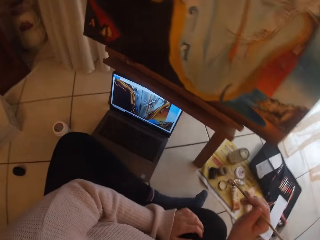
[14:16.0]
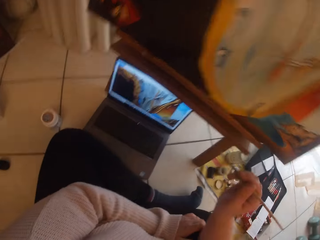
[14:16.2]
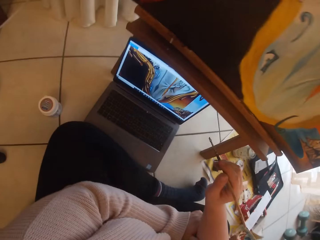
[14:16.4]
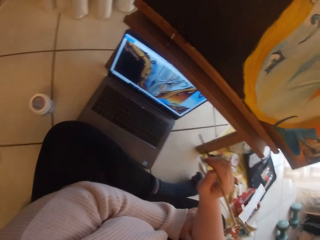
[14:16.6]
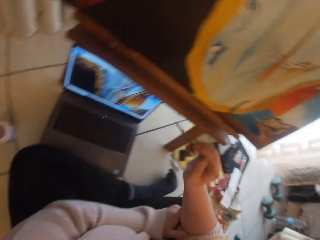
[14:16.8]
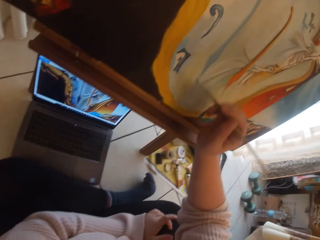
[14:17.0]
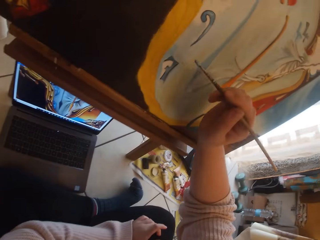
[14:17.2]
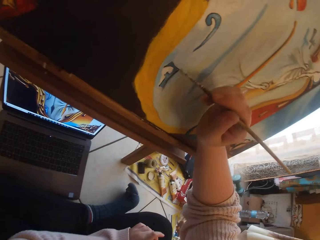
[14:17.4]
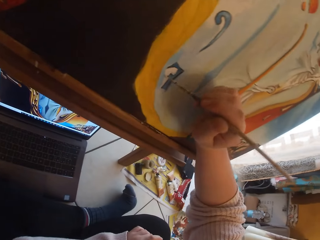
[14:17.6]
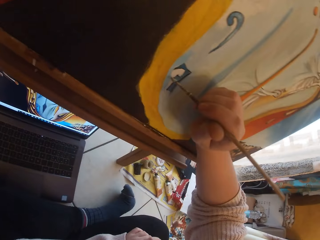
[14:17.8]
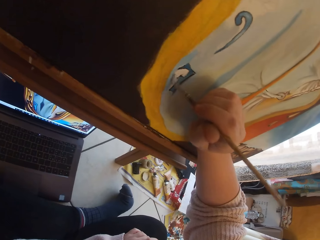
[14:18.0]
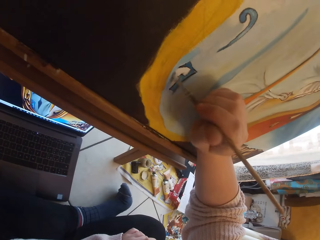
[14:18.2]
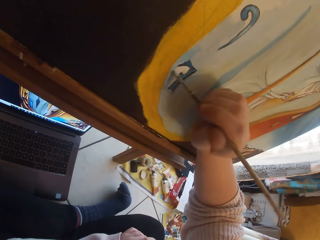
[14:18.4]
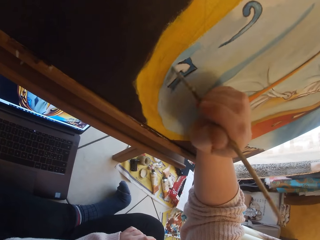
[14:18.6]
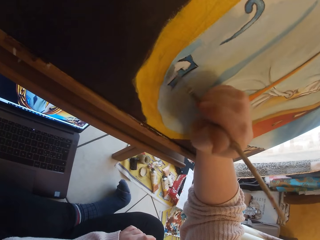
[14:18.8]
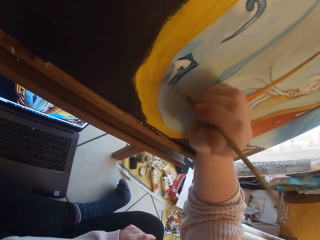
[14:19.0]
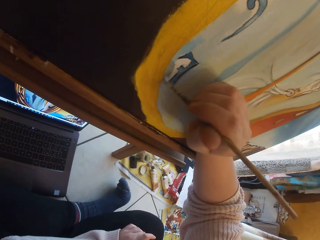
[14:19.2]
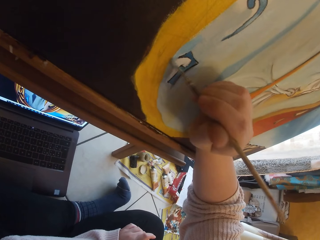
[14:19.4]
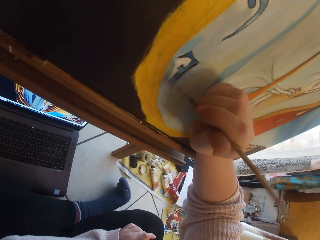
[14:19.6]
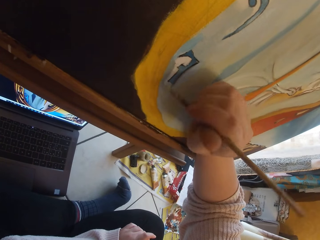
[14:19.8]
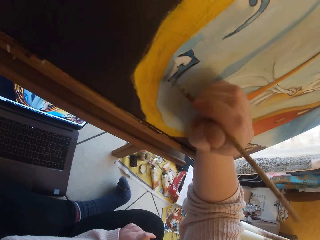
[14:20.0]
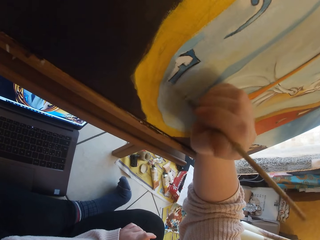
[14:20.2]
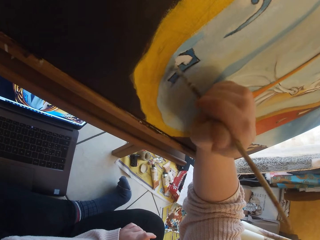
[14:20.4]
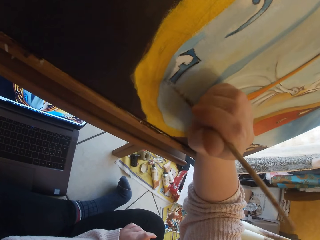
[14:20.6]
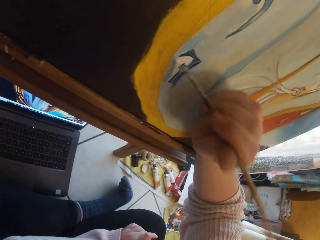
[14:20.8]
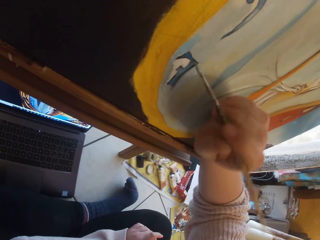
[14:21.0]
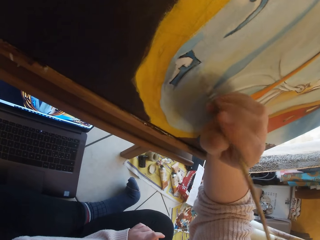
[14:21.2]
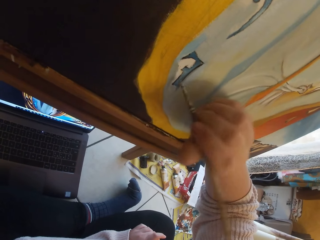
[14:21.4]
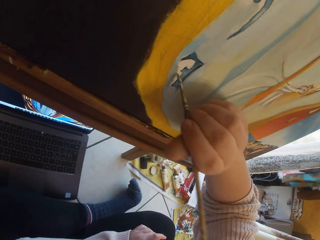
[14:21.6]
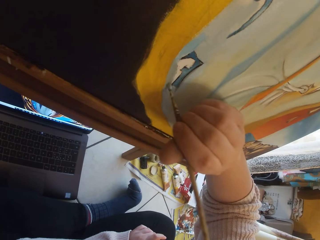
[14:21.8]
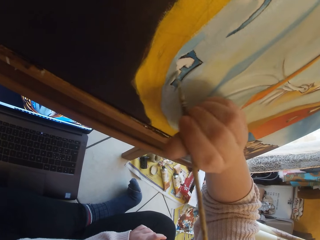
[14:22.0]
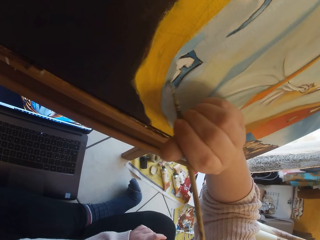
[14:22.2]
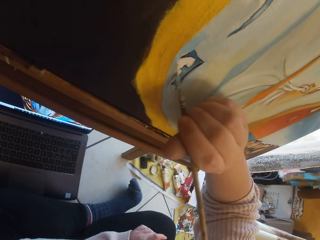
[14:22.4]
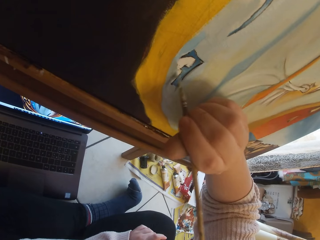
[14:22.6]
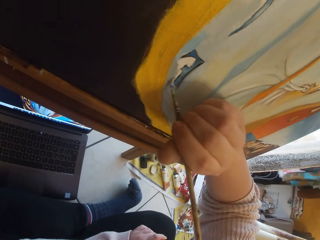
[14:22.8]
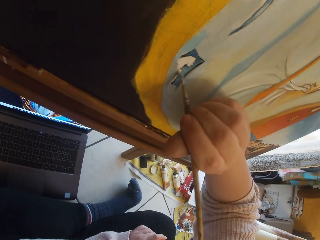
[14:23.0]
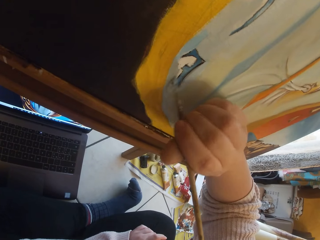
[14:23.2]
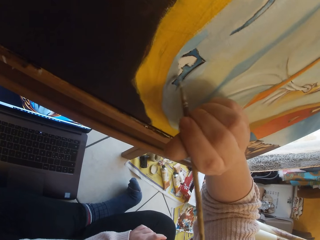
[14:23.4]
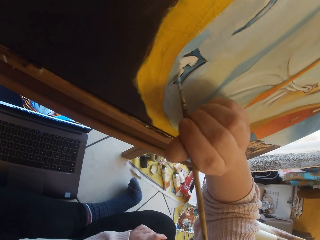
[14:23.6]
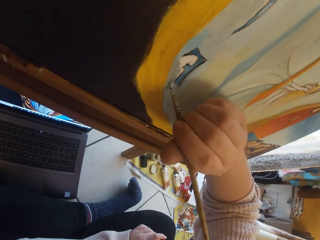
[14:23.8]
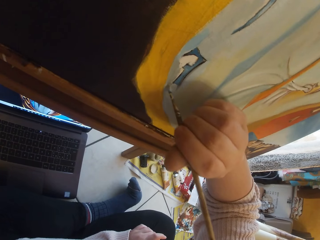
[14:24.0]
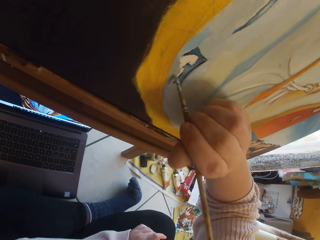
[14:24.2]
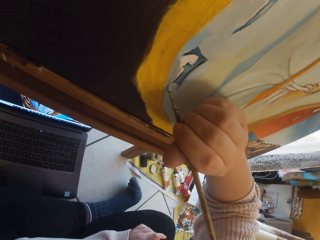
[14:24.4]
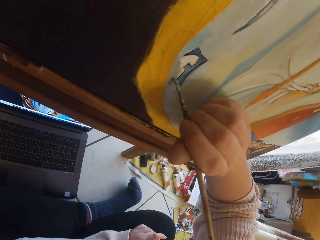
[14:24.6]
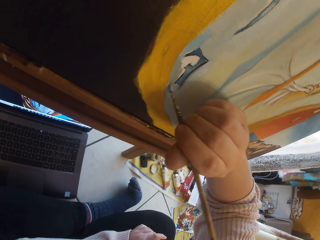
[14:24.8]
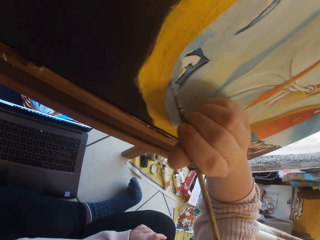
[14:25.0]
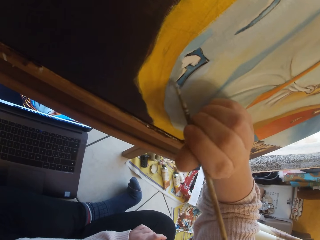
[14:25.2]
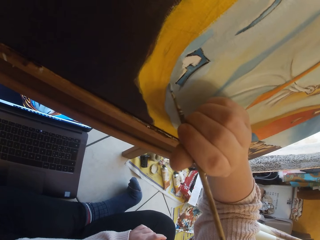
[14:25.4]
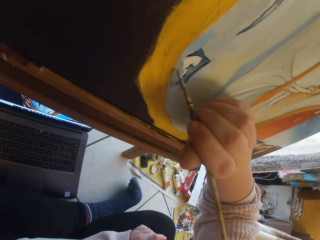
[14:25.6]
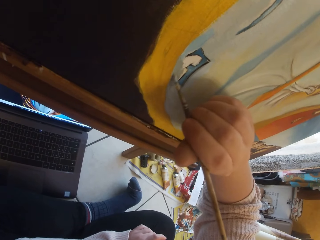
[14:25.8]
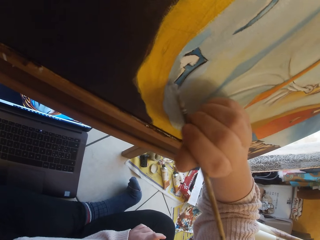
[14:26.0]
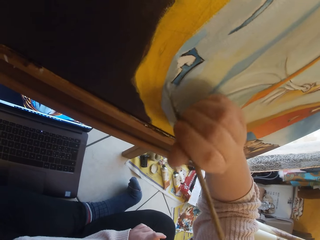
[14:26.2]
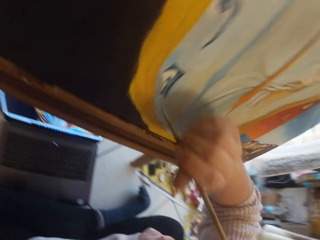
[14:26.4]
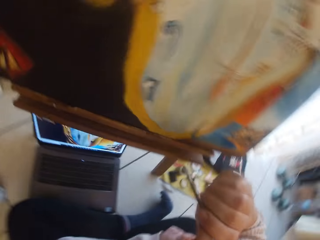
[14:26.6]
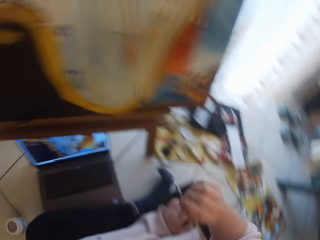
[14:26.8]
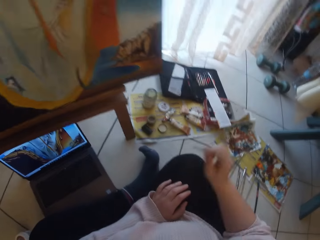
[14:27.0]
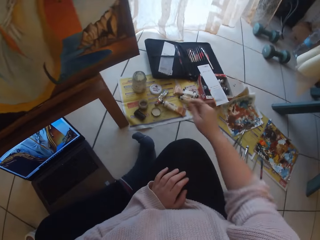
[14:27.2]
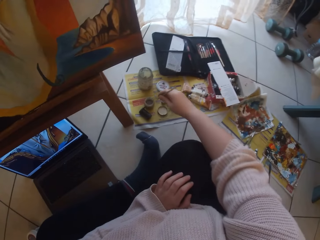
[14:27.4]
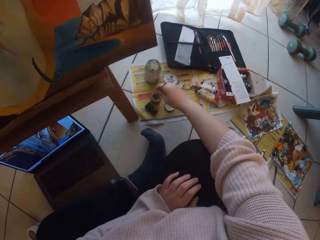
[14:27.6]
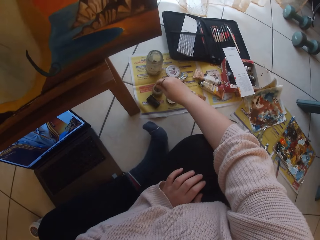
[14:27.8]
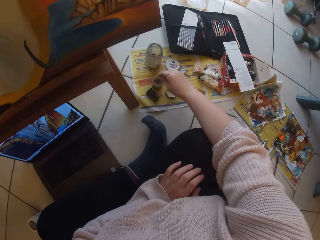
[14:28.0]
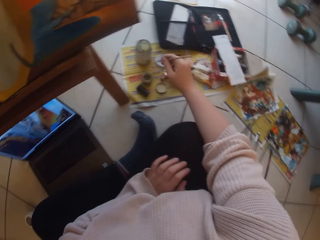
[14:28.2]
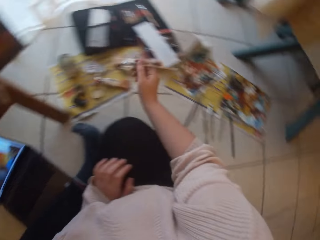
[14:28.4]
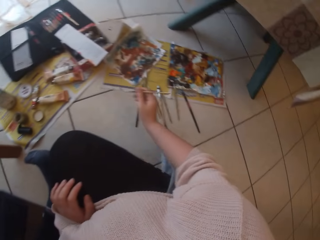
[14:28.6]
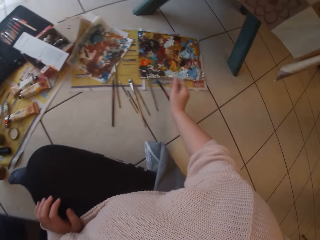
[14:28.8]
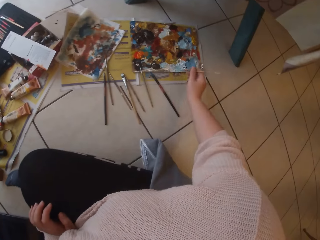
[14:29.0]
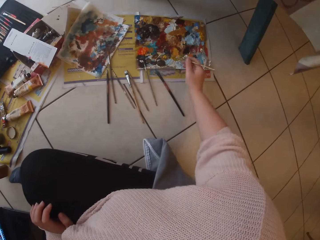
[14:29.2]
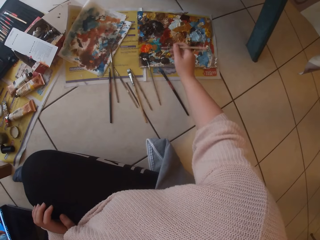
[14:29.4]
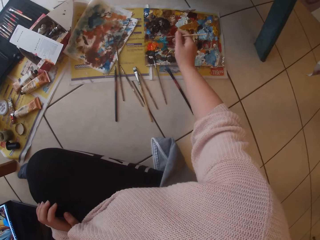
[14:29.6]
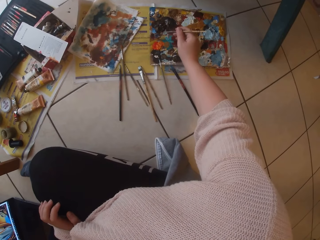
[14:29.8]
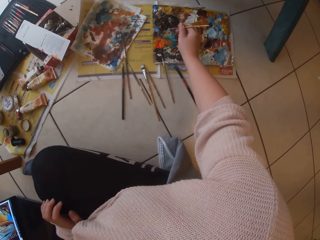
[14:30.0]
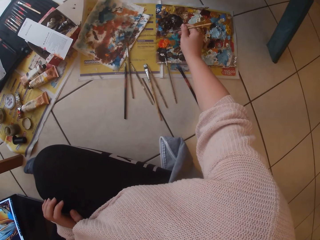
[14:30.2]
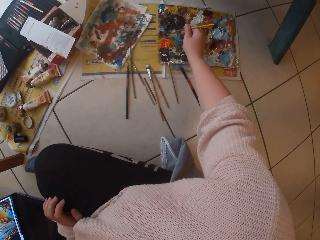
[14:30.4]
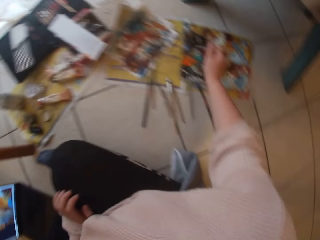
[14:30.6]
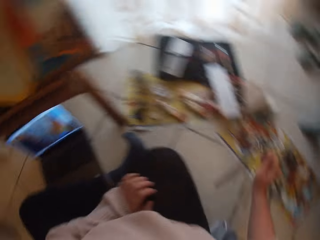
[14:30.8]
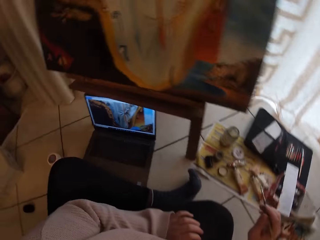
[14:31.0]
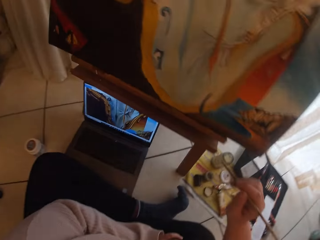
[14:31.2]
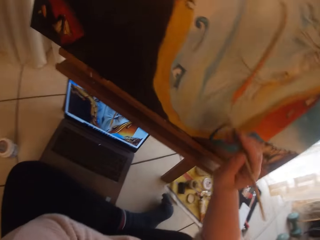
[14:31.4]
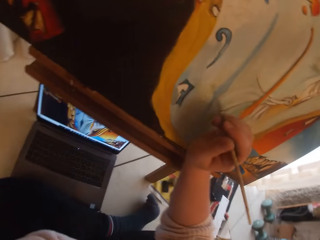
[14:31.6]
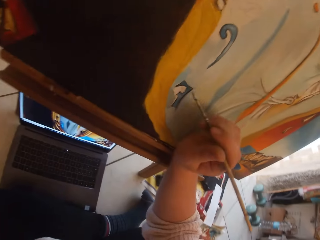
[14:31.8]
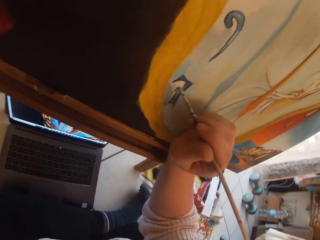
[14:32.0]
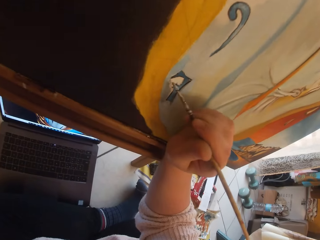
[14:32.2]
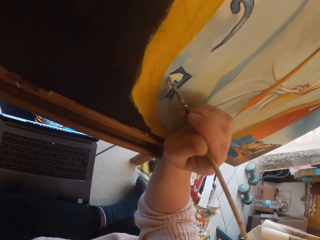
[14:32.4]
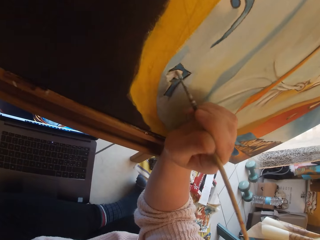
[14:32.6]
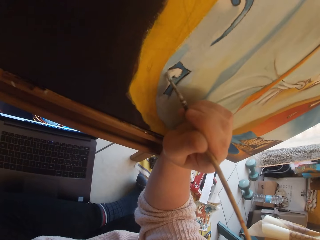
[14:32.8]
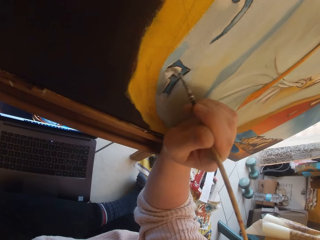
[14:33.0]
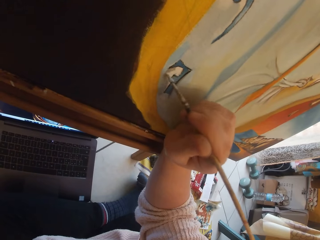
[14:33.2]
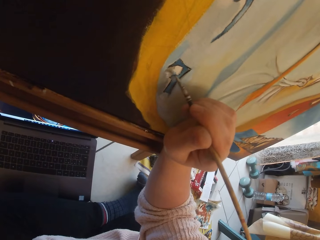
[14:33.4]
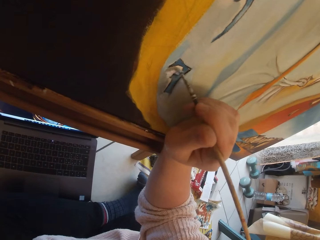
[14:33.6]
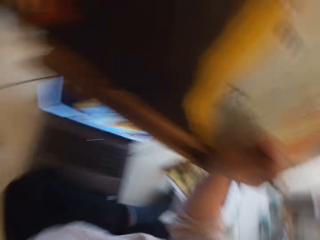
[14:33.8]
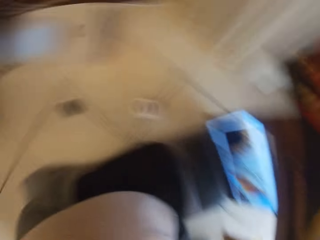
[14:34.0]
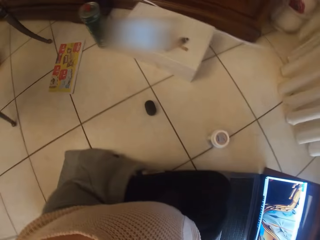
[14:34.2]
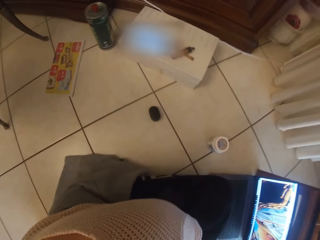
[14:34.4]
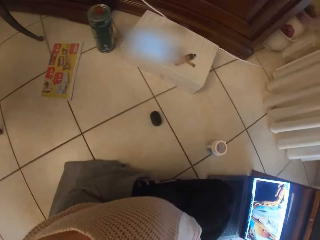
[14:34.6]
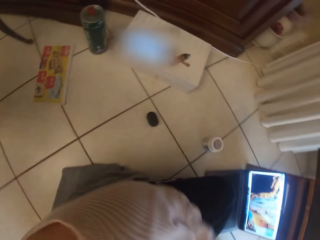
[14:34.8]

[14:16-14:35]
The camera wearer paints the image from the laptop on the ground on the canvas with a paintbrush in her right hand. She removes the brush from the painting. She dips the paintbrush in her right hand into a small container of water on the ground. She scoops paint from the pallet on the ground with the paintbrush in her right hand. She paints the image from the laptop on the ground on the canvas with the paintbrush in her right hand.

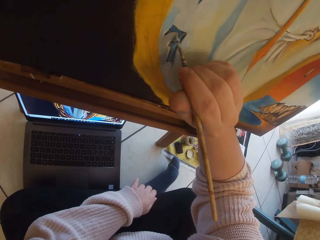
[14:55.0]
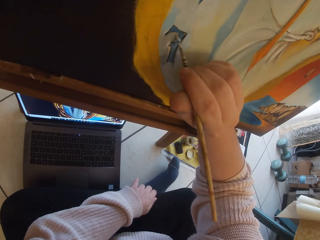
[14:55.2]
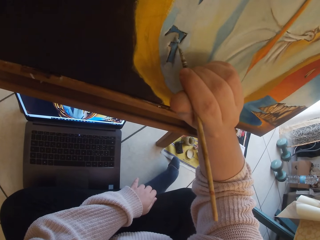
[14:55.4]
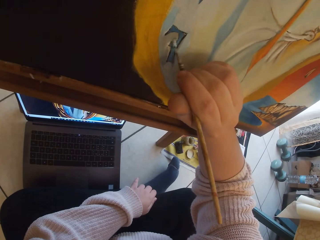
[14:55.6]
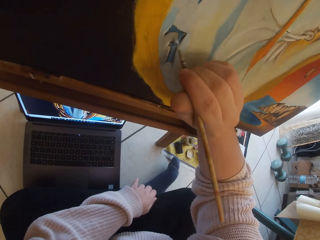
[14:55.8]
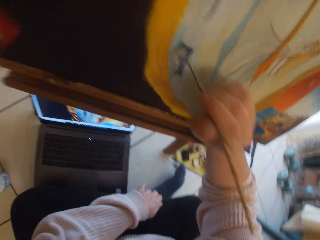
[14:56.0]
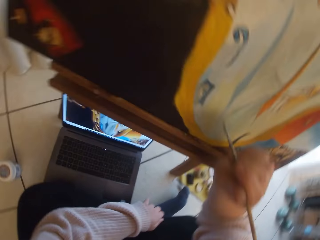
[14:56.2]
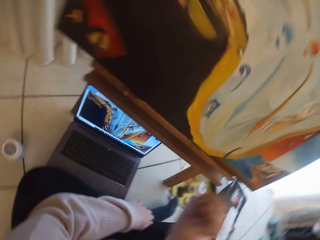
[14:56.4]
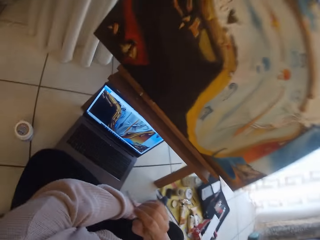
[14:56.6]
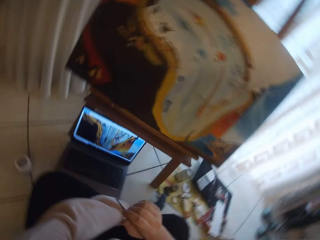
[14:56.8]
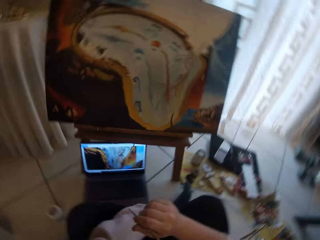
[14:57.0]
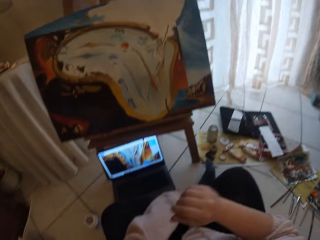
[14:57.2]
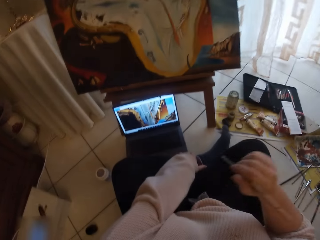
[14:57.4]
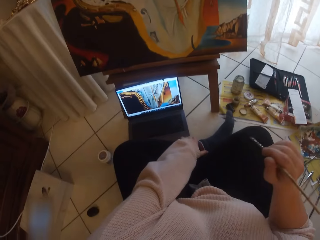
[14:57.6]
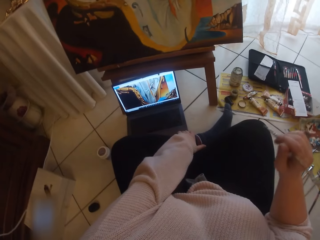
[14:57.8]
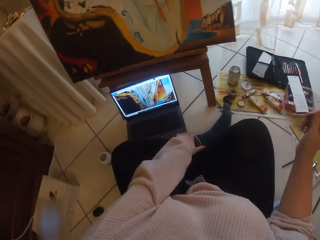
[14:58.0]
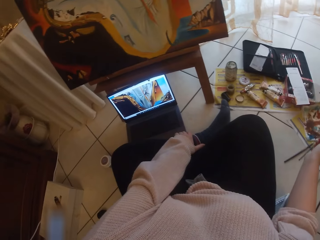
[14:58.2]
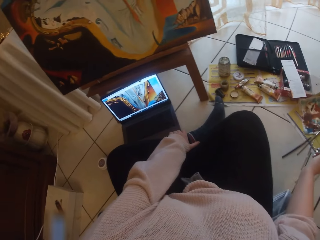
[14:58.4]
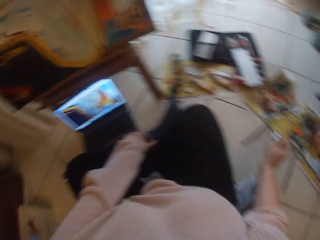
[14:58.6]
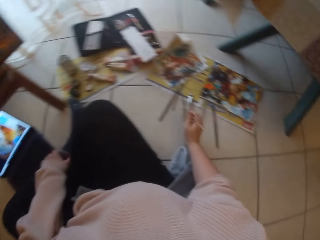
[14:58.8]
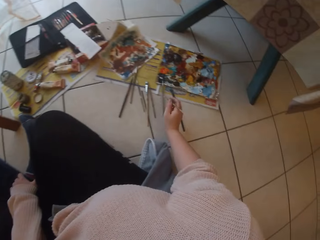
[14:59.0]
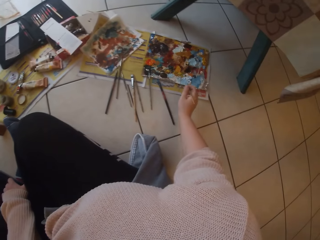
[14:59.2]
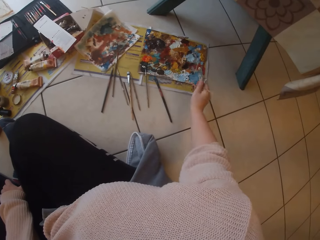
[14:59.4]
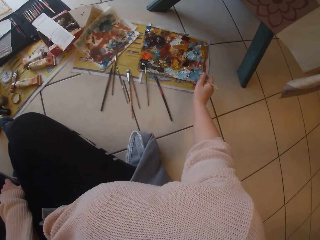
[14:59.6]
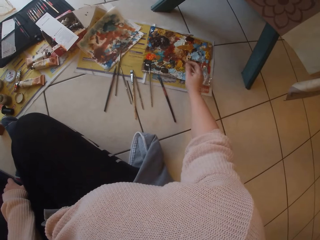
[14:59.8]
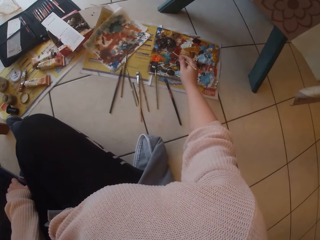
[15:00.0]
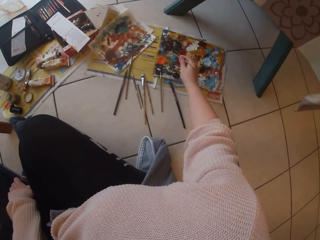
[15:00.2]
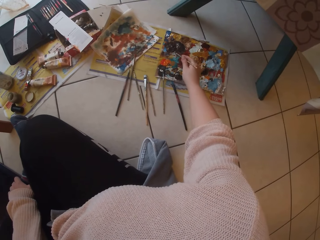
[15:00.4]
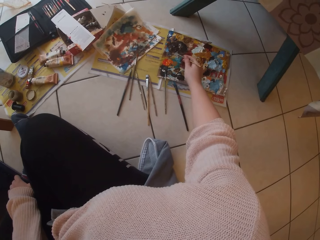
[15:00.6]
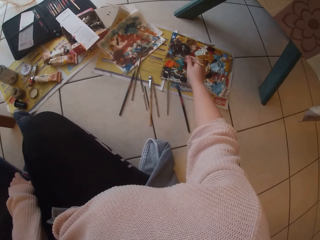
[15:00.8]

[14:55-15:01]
The camera wearer removes the brush from the painting. She scoops paint from the pallet on the ground with the paintbrush in her right hand.
